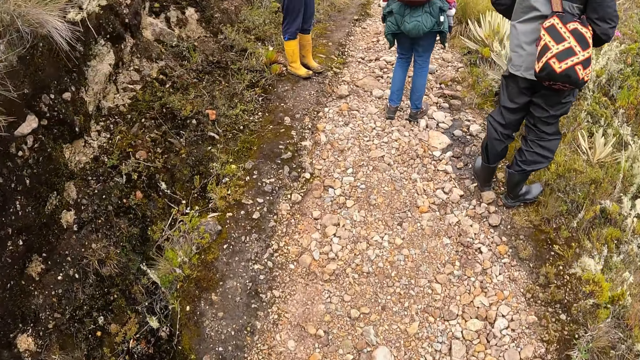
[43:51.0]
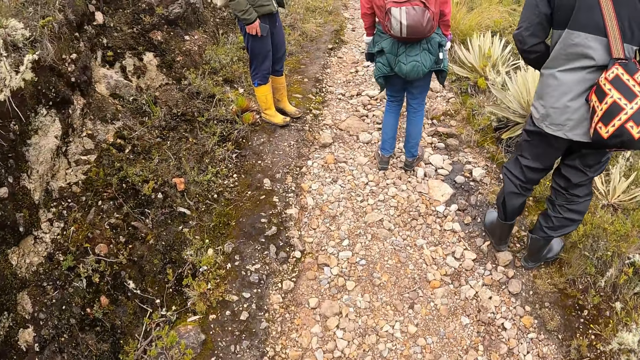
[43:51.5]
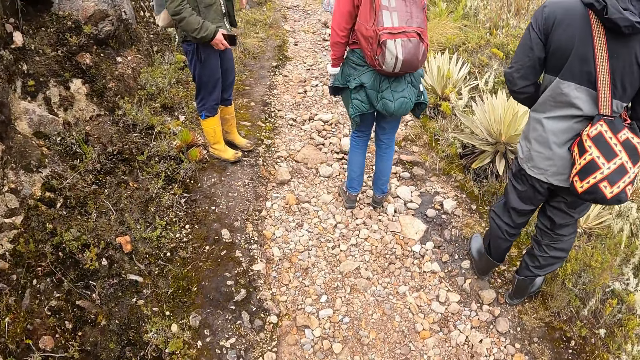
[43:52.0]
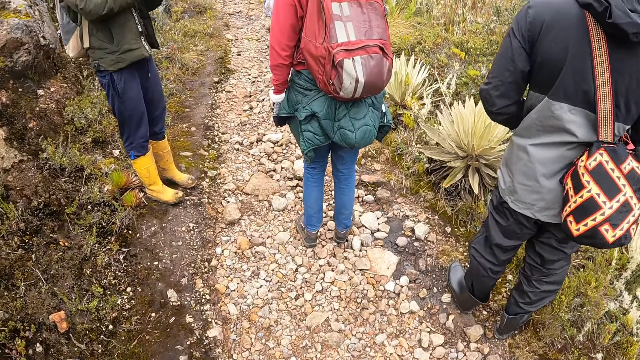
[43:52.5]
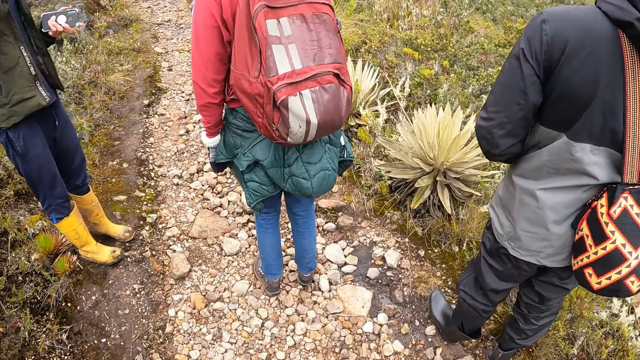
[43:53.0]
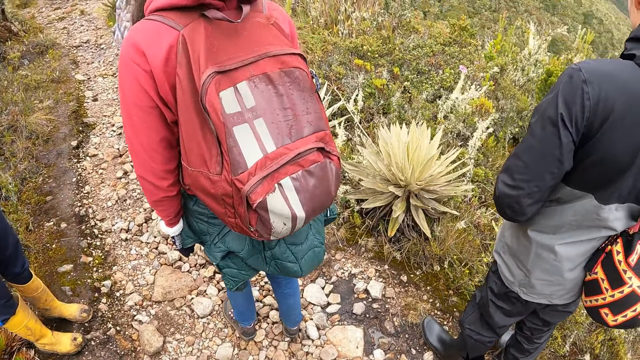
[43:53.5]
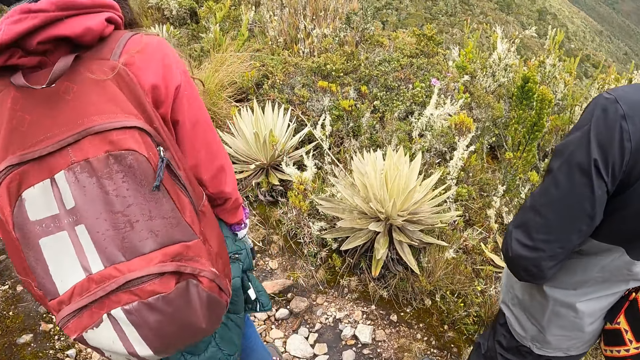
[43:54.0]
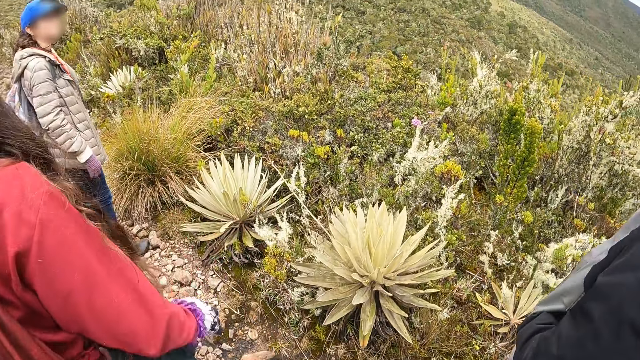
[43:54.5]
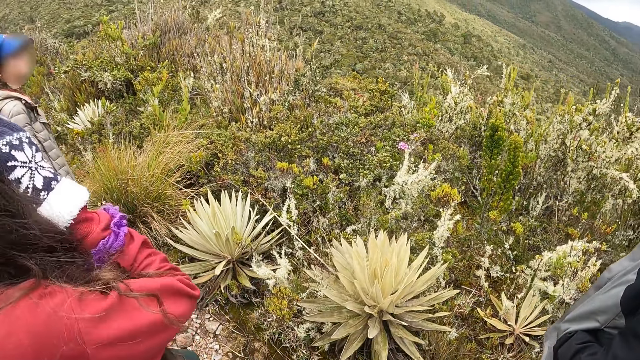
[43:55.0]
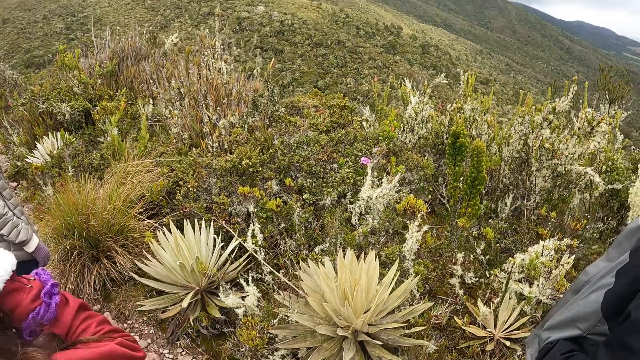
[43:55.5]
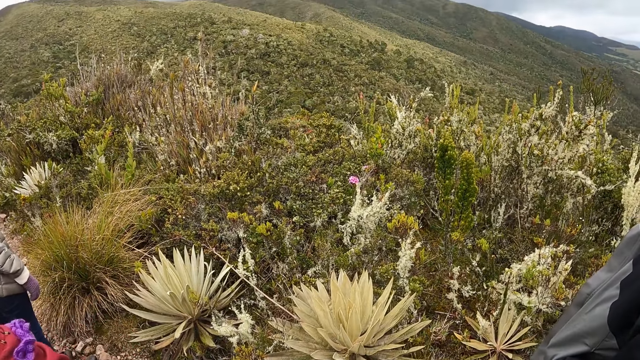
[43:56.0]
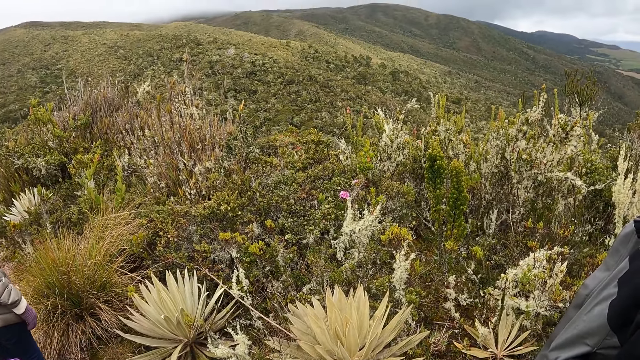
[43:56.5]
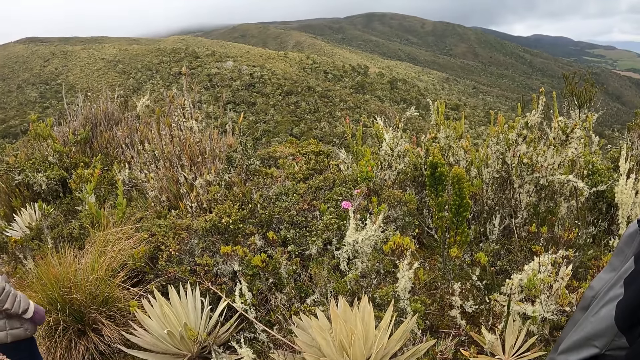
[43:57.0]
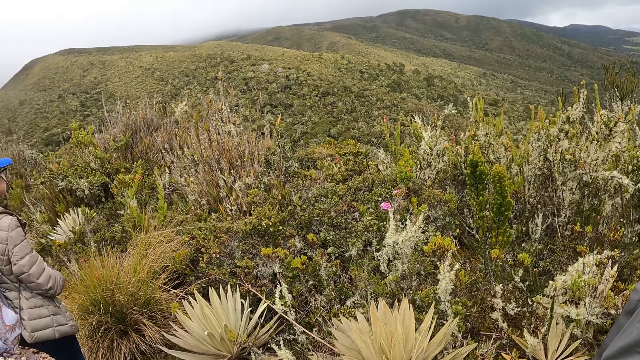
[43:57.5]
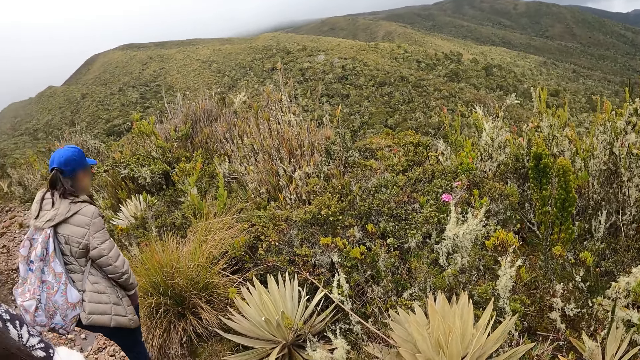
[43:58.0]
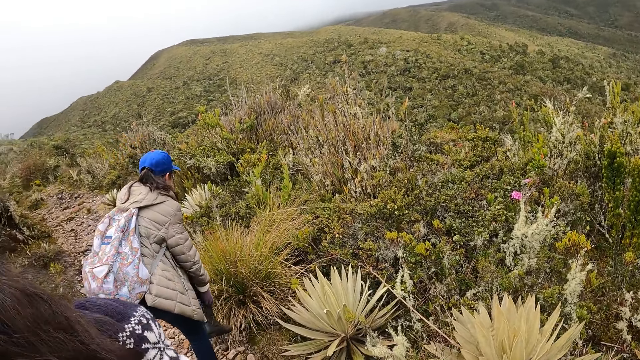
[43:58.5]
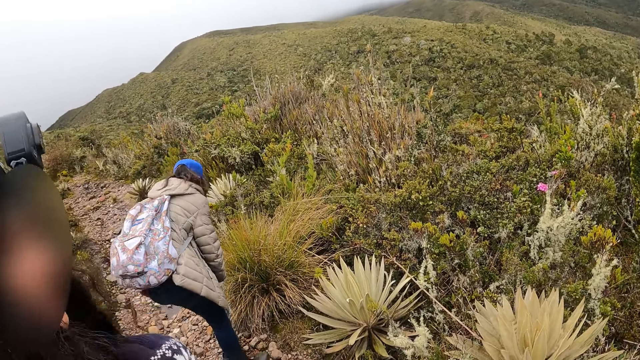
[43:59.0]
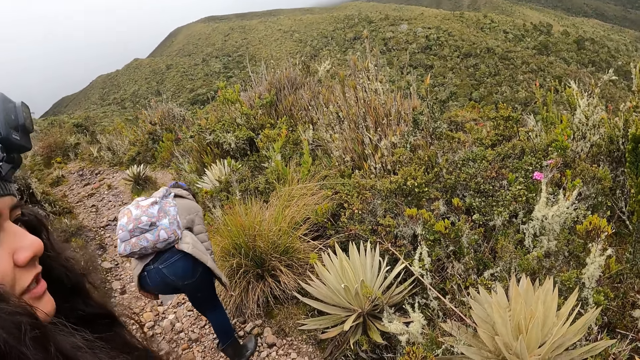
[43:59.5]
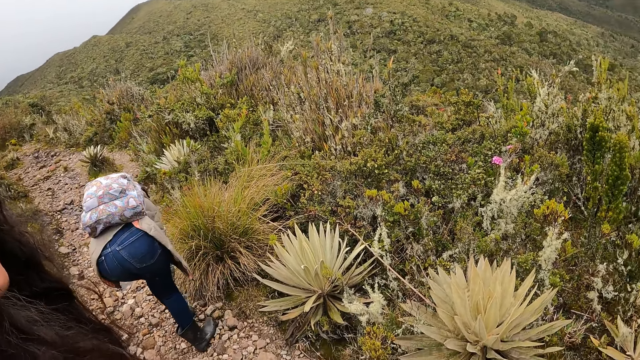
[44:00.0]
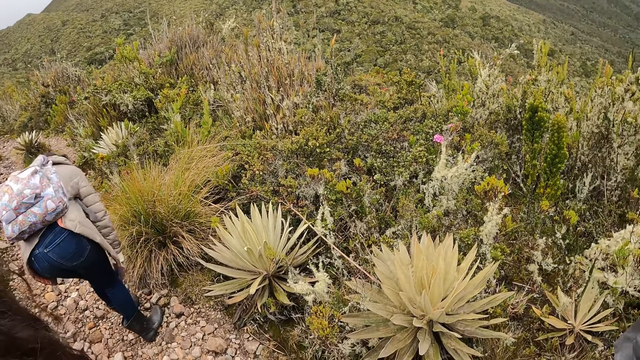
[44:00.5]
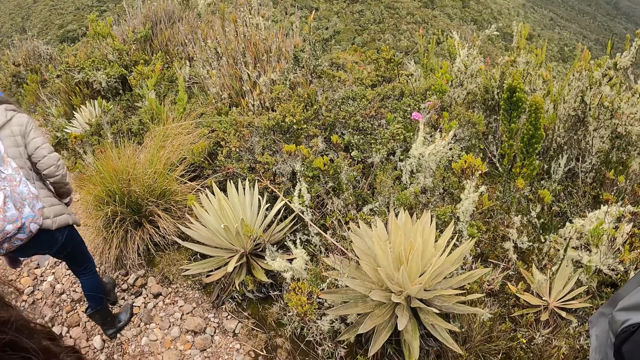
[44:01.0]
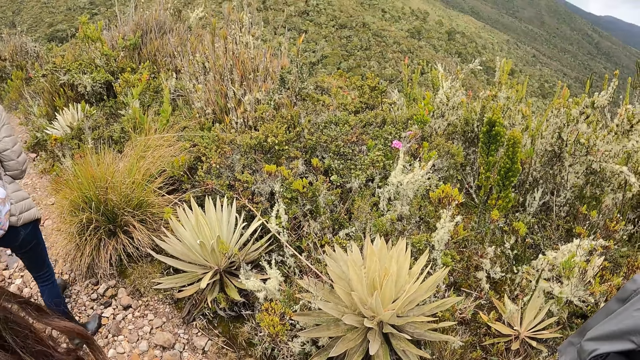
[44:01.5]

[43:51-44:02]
A lady stands in the field. The camera wearer walks around in the field. The woman touches her face with her right hand. A person moves a right hand in the field. The camera wearer looks around in the field. Another woman touches her shoe with both hands.

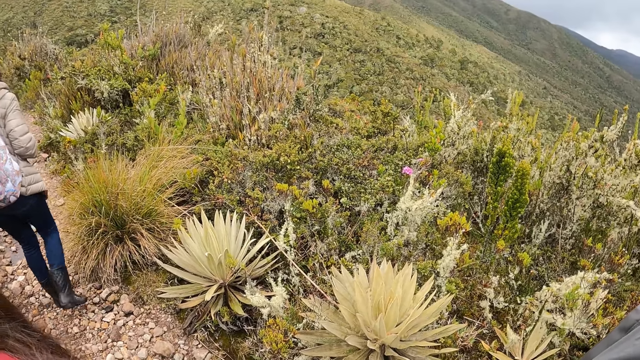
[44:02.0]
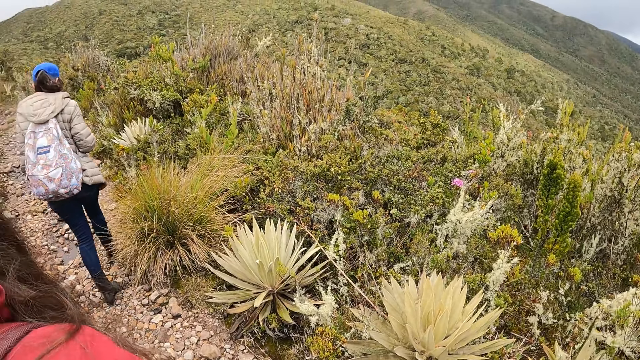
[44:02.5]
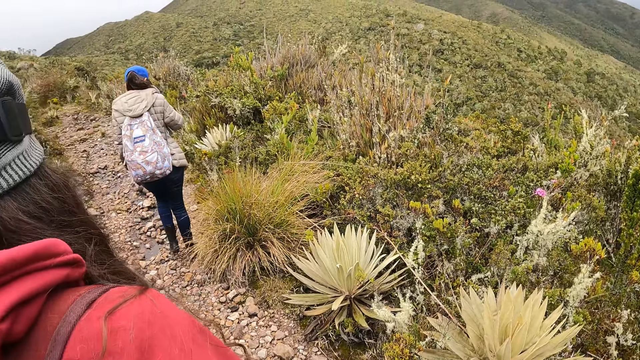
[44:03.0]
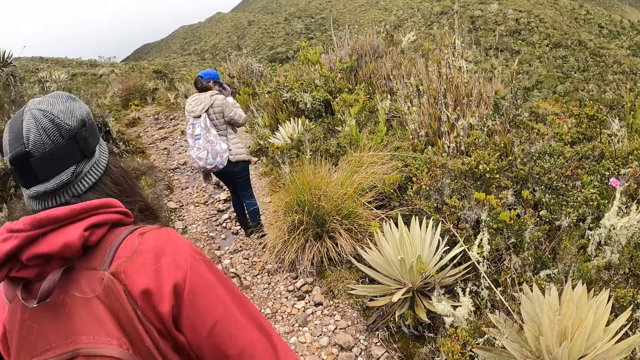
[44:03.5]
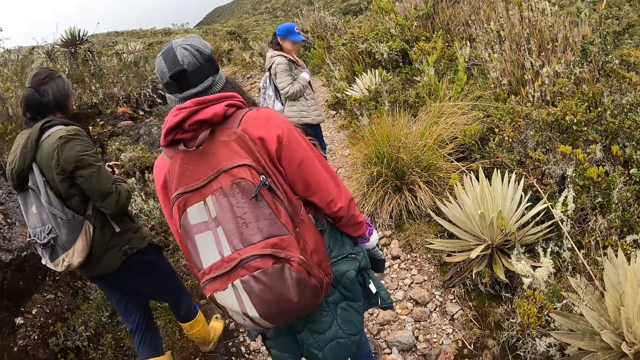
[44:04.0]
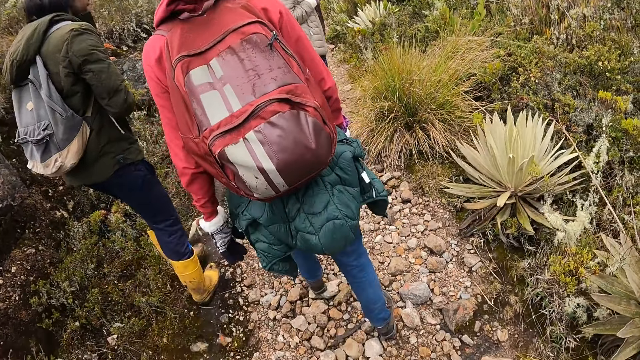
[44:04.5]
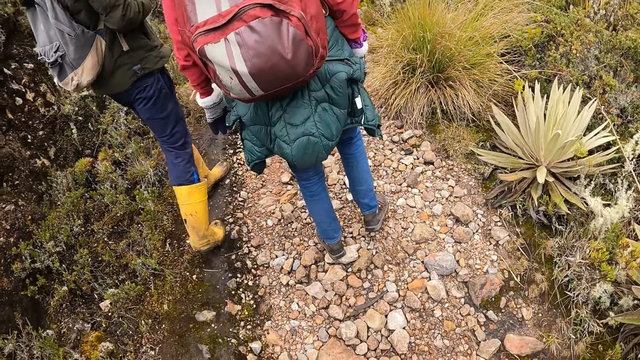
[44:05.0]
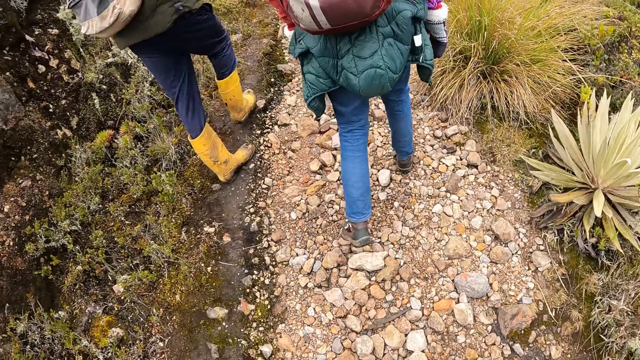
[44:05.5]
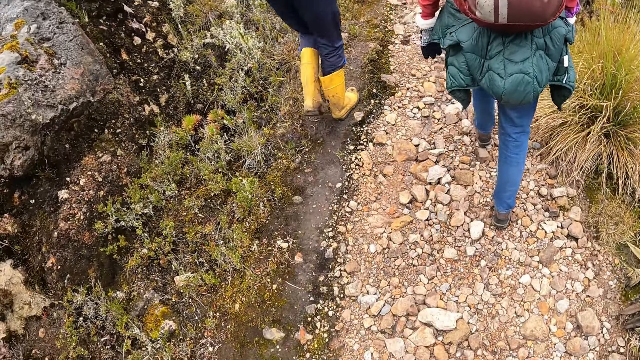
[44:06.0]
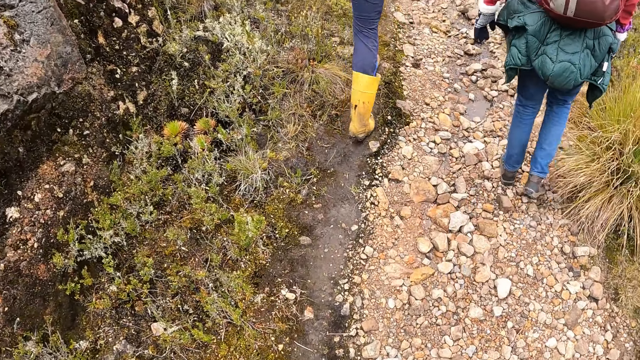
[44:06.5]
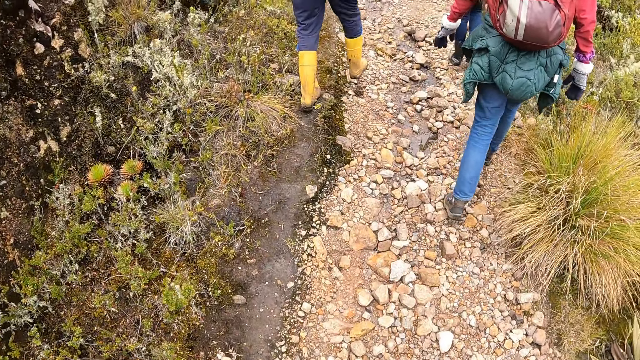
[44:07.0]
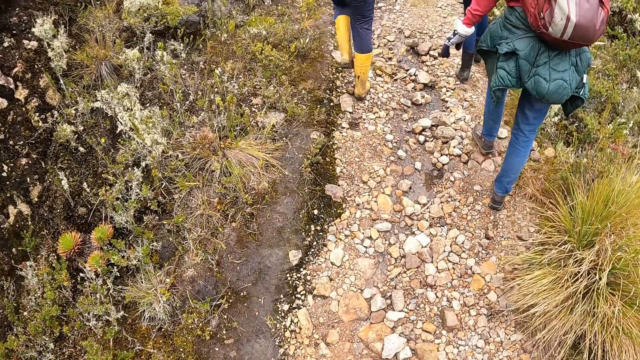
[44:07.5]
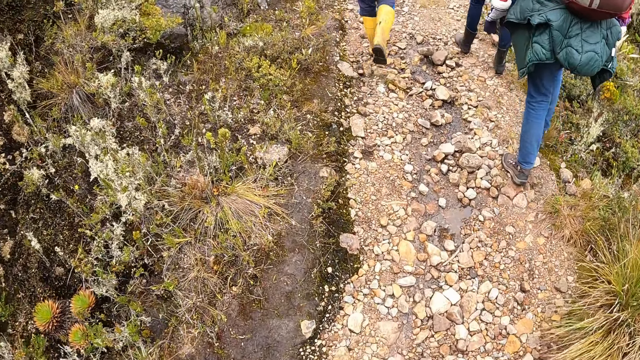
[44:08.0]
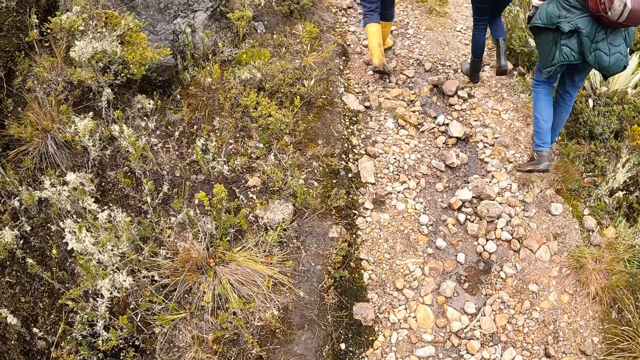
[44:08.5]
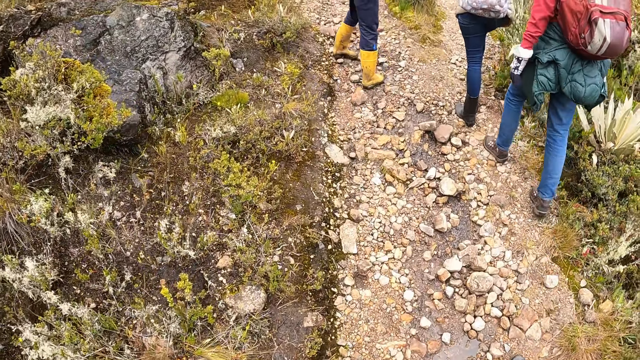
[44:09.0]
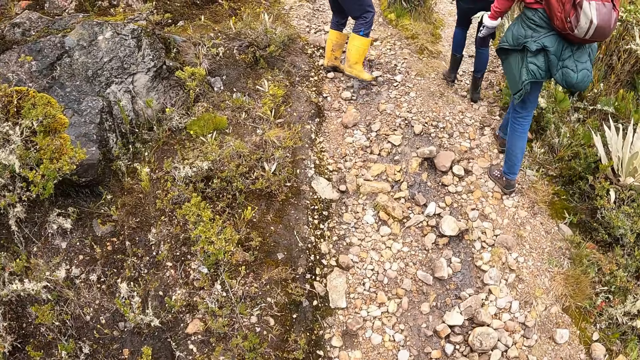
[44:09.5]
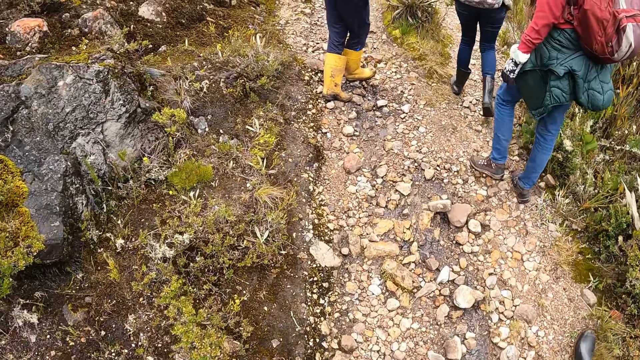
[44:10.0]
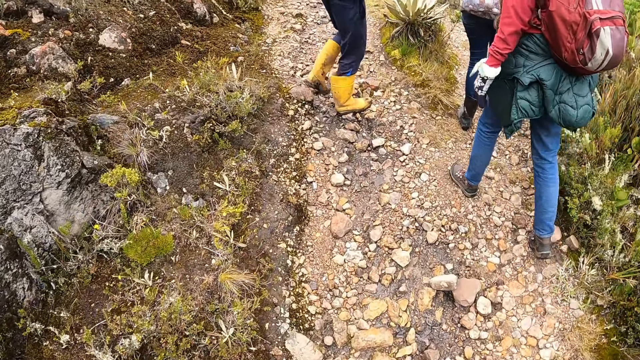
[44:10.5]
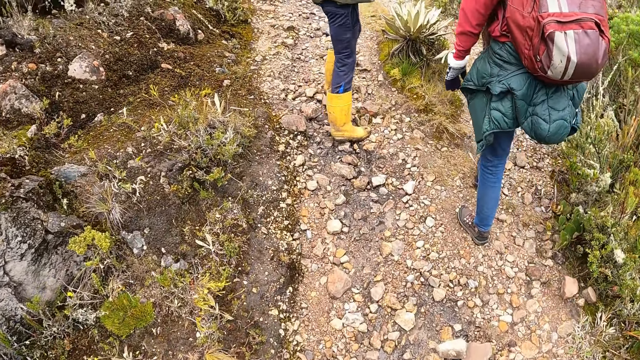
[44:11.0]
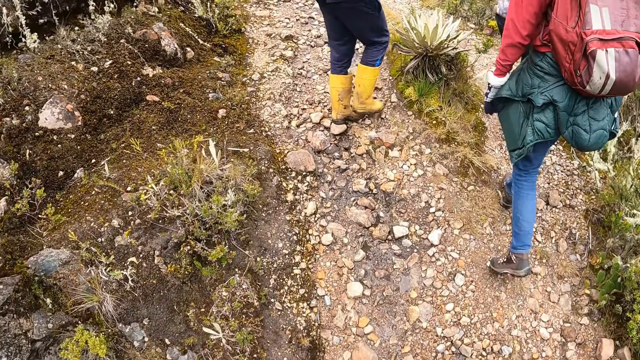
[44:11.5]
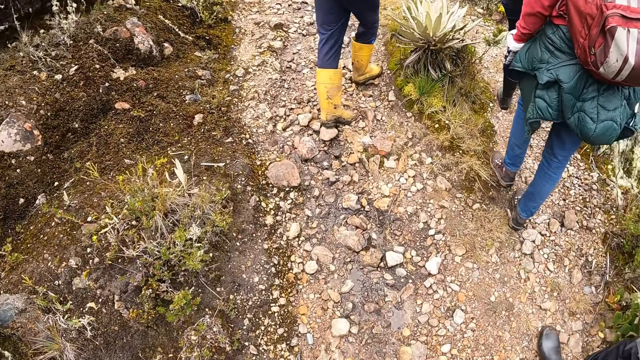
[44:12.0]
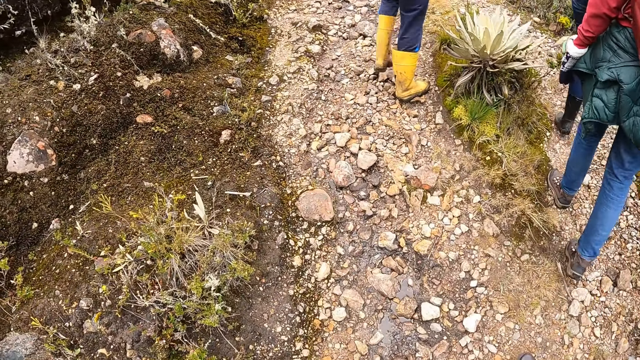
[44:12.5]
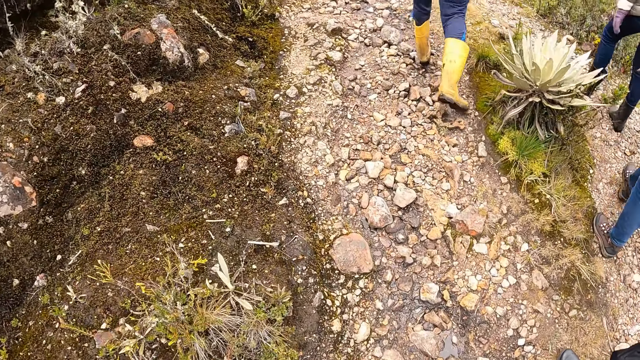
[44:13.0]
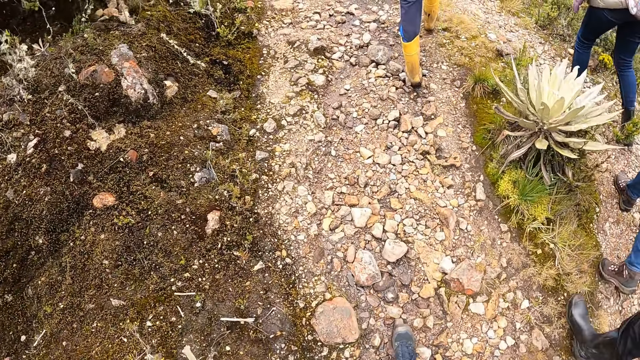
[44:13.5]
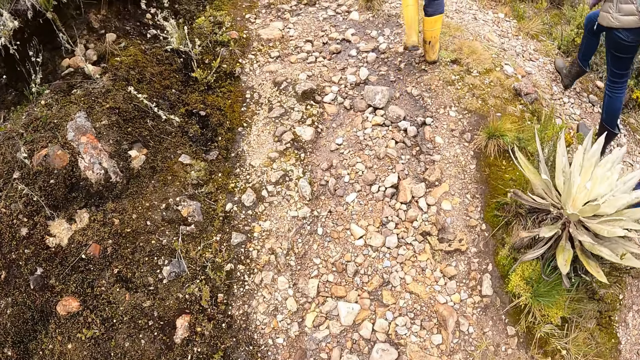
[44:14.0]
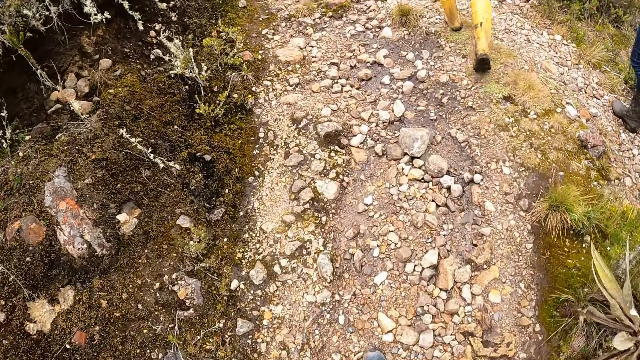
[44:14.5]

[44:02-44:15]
The camera wearer hikes on the mountain with the group of people. A lady walks around in the field. The camera wearer walks around in the field.
